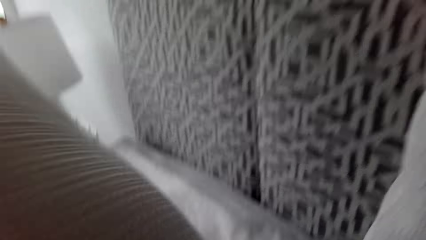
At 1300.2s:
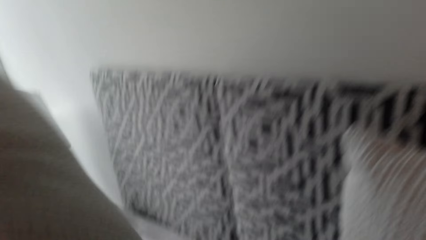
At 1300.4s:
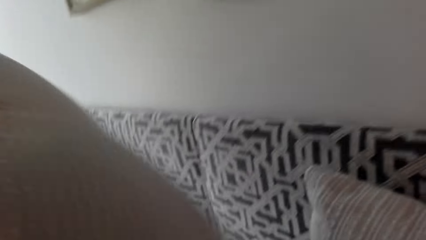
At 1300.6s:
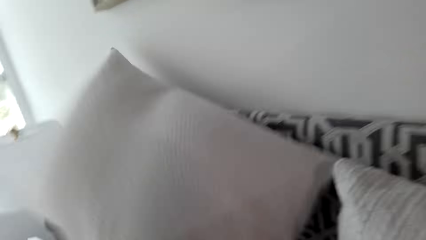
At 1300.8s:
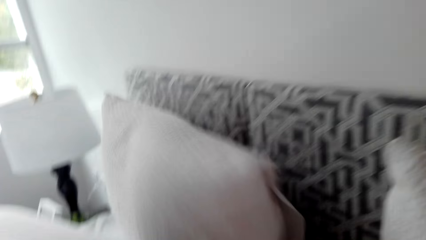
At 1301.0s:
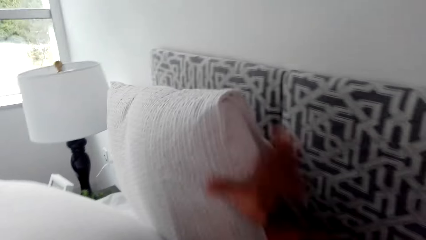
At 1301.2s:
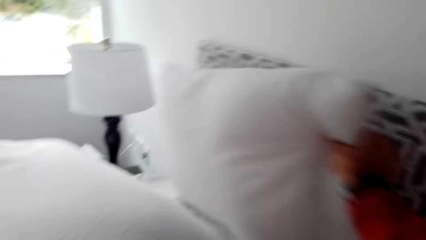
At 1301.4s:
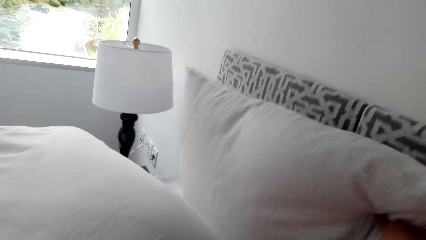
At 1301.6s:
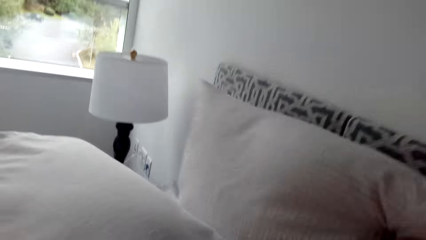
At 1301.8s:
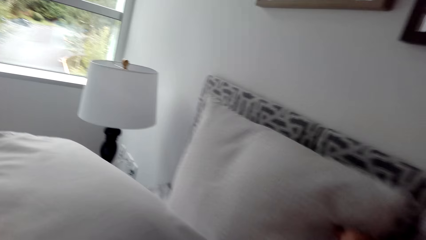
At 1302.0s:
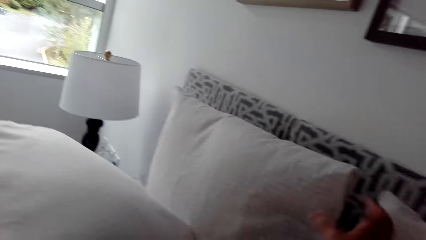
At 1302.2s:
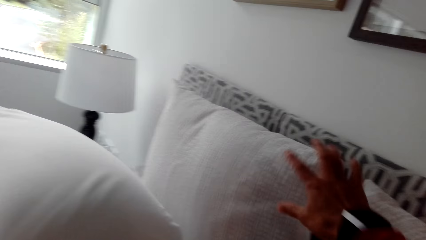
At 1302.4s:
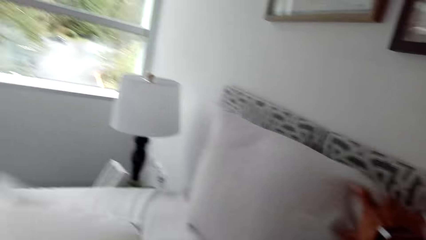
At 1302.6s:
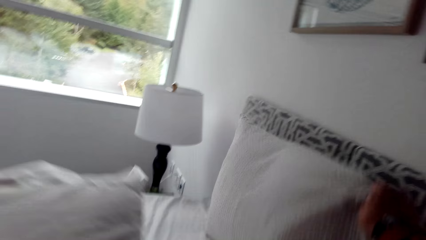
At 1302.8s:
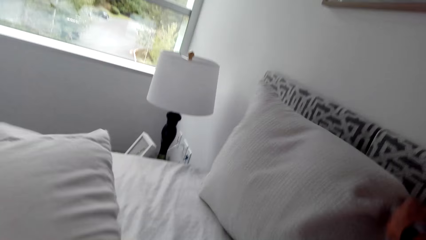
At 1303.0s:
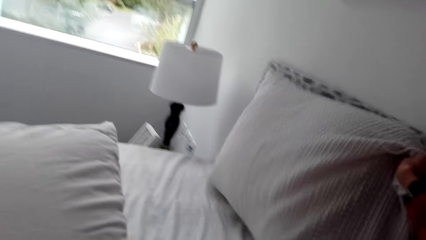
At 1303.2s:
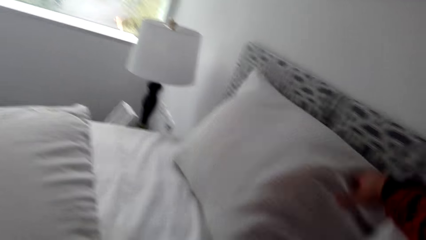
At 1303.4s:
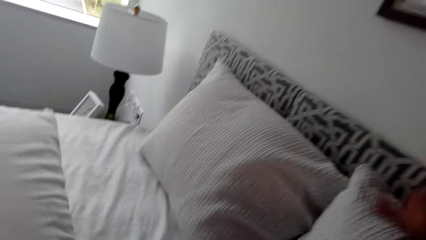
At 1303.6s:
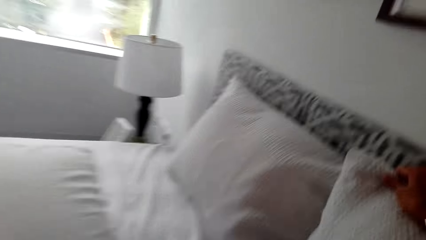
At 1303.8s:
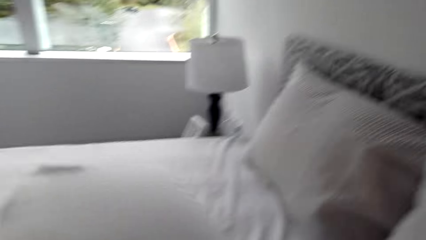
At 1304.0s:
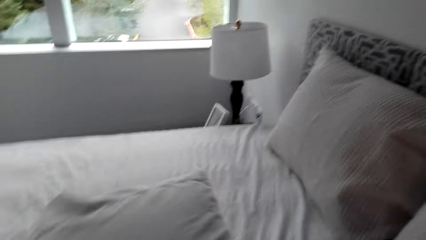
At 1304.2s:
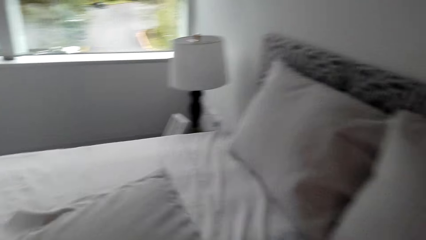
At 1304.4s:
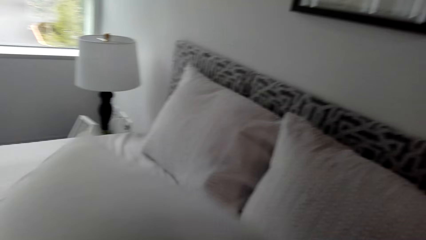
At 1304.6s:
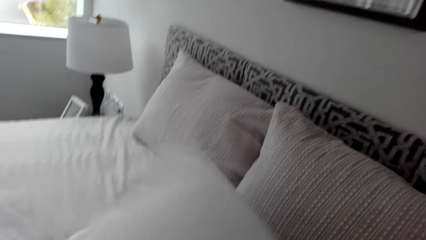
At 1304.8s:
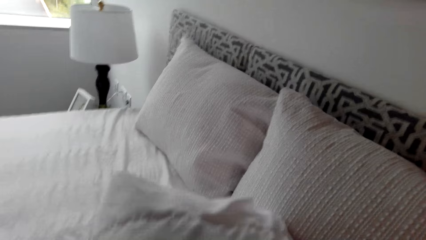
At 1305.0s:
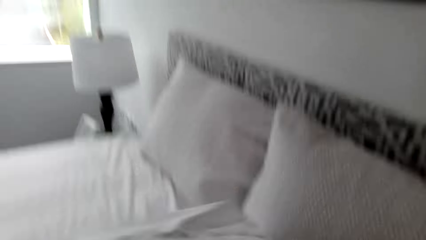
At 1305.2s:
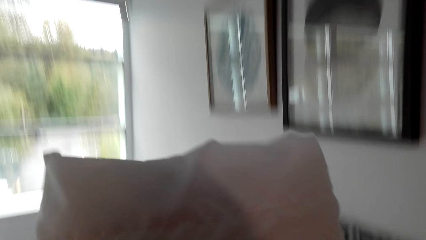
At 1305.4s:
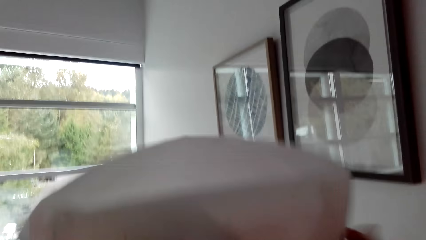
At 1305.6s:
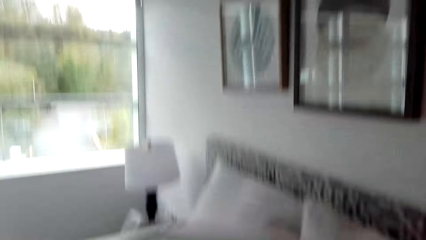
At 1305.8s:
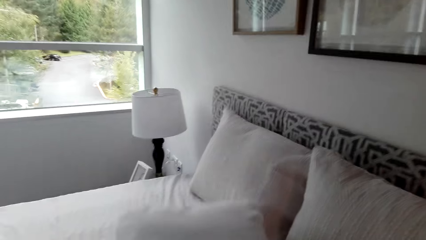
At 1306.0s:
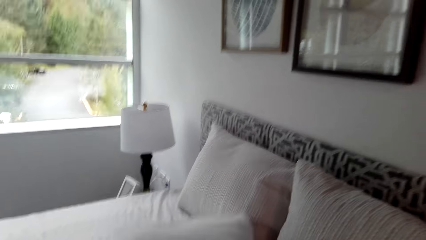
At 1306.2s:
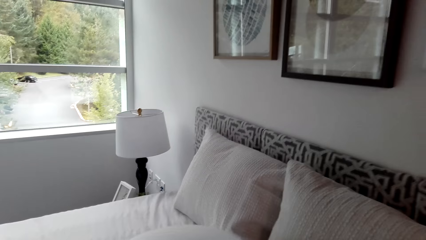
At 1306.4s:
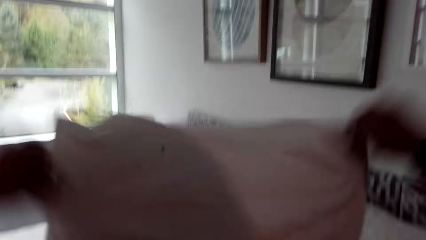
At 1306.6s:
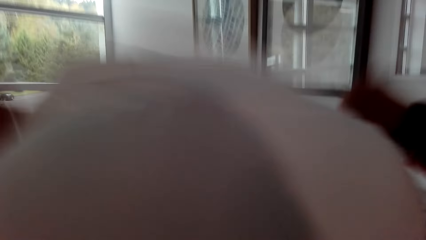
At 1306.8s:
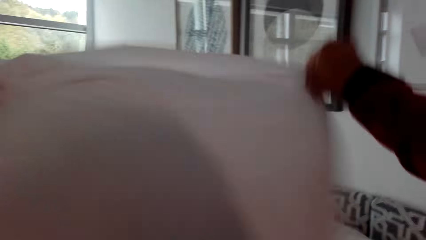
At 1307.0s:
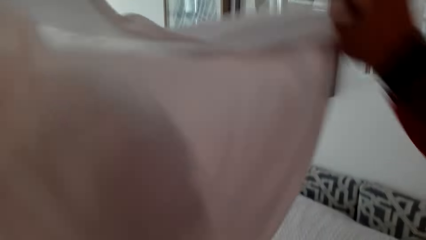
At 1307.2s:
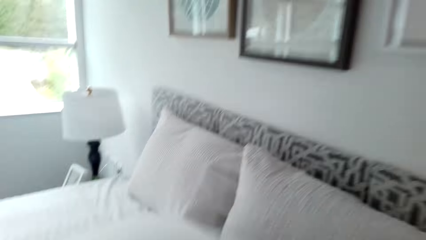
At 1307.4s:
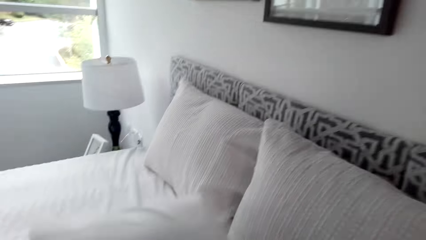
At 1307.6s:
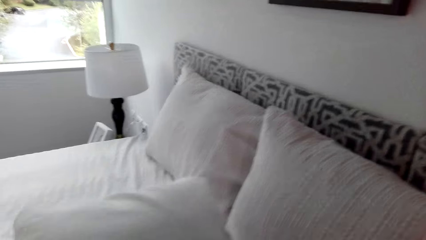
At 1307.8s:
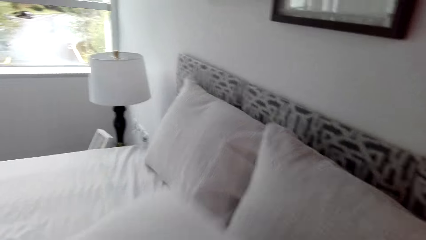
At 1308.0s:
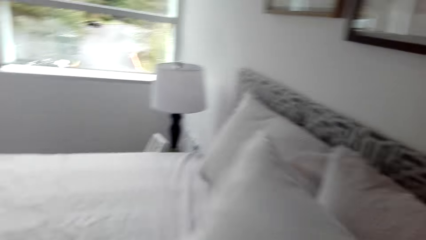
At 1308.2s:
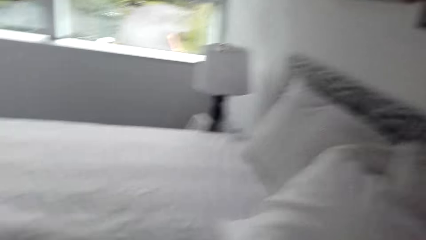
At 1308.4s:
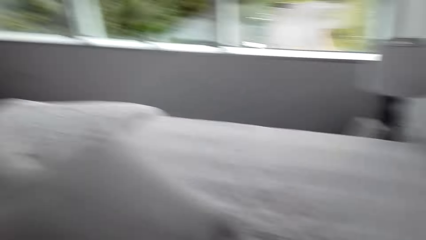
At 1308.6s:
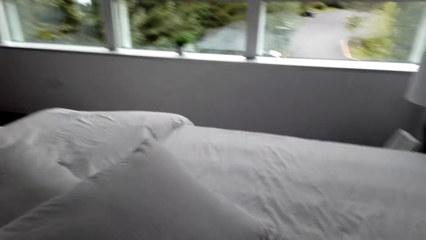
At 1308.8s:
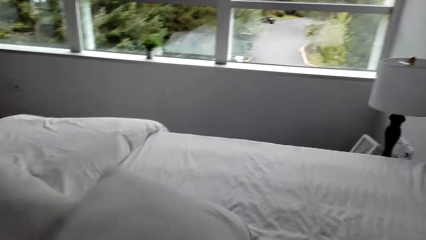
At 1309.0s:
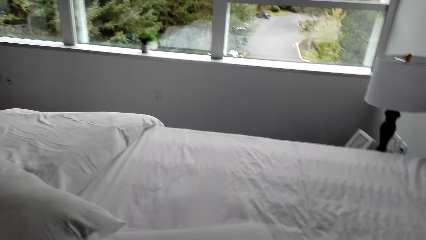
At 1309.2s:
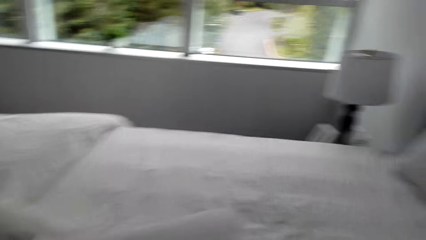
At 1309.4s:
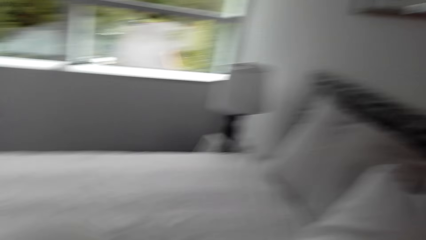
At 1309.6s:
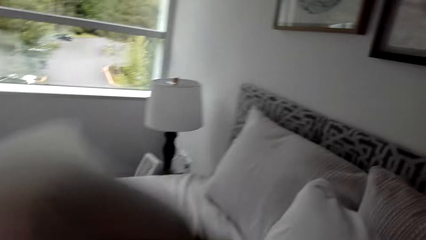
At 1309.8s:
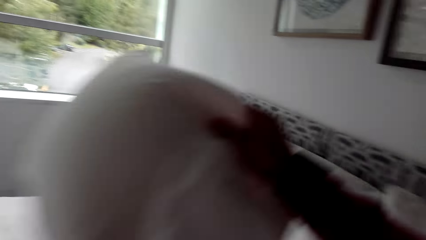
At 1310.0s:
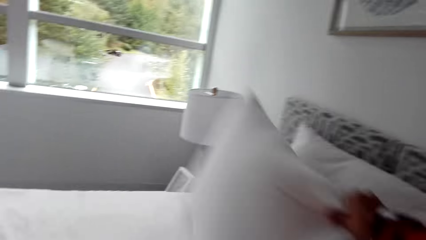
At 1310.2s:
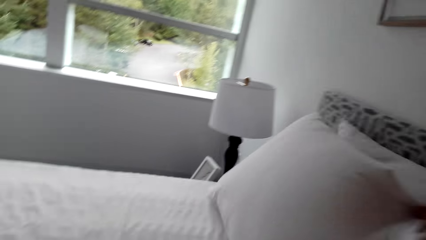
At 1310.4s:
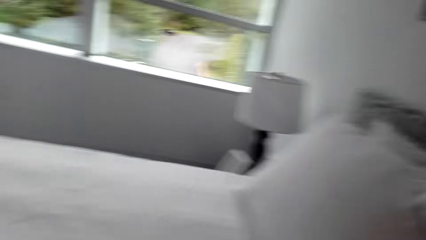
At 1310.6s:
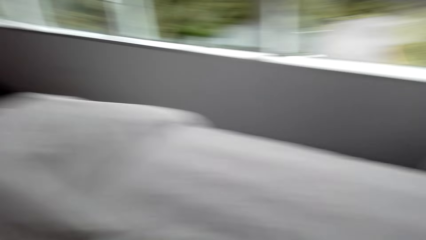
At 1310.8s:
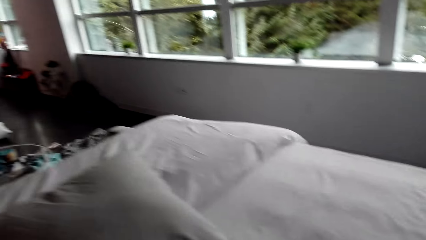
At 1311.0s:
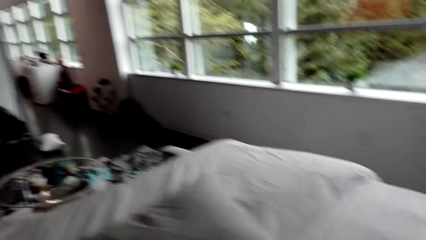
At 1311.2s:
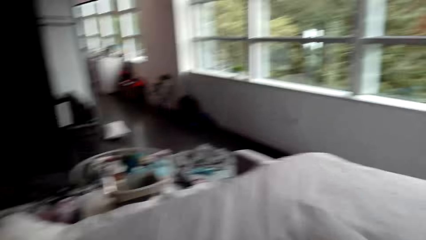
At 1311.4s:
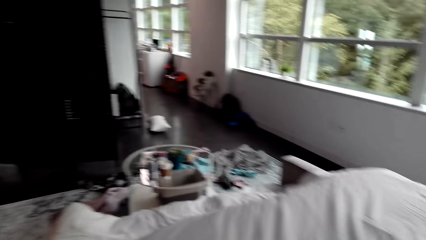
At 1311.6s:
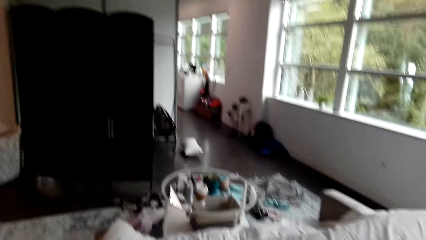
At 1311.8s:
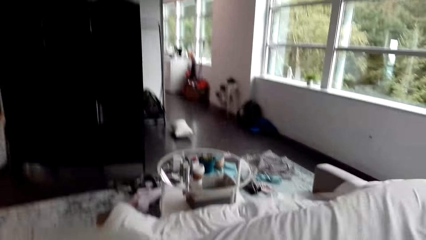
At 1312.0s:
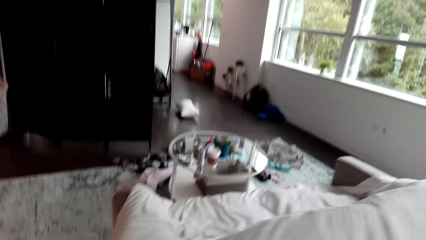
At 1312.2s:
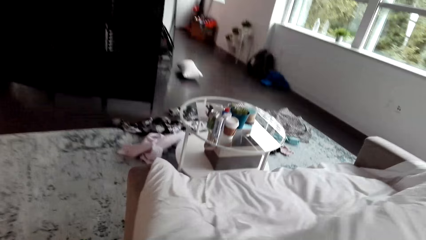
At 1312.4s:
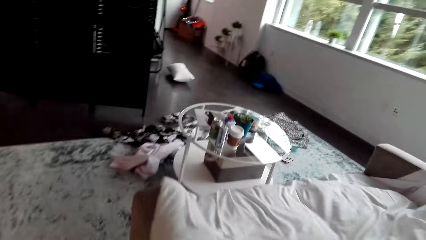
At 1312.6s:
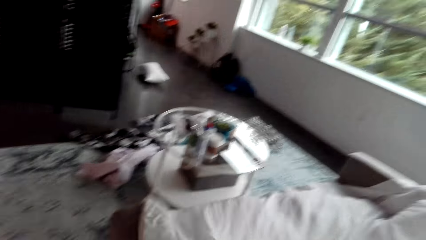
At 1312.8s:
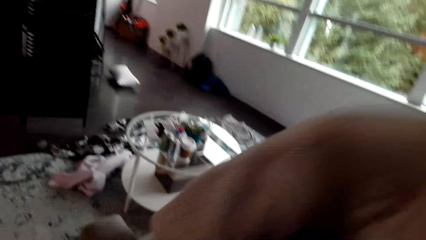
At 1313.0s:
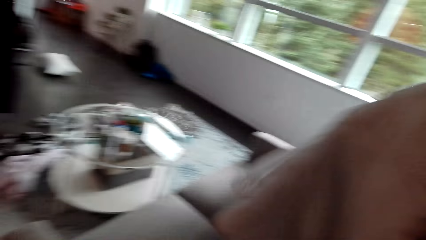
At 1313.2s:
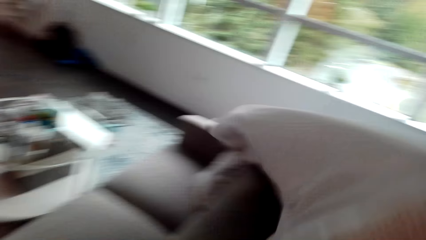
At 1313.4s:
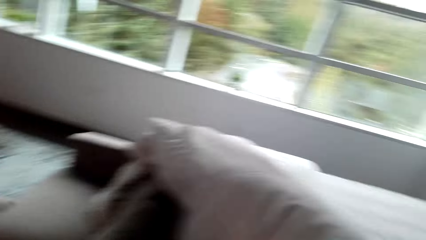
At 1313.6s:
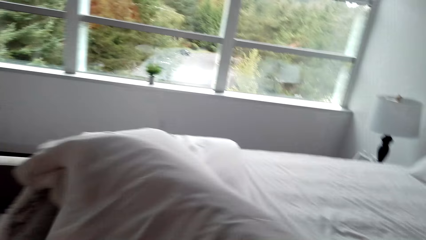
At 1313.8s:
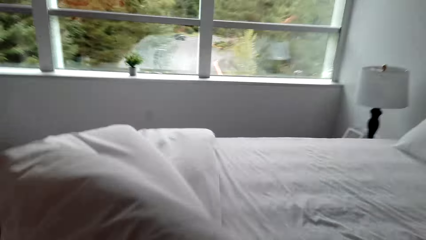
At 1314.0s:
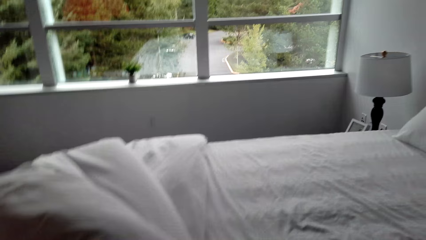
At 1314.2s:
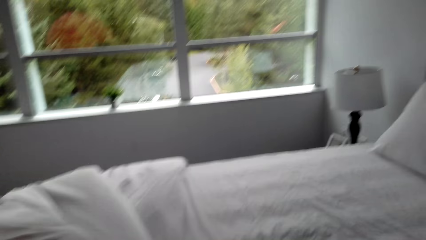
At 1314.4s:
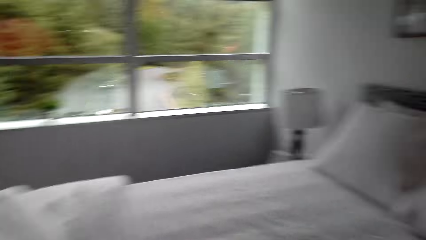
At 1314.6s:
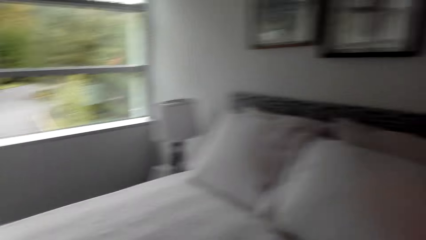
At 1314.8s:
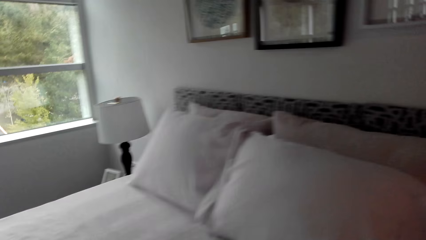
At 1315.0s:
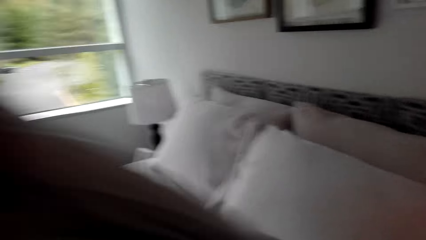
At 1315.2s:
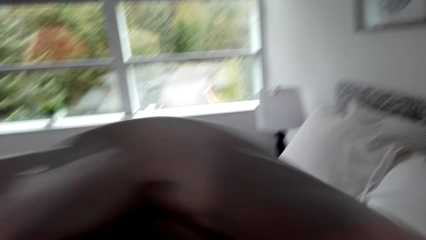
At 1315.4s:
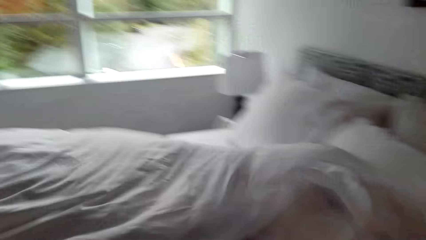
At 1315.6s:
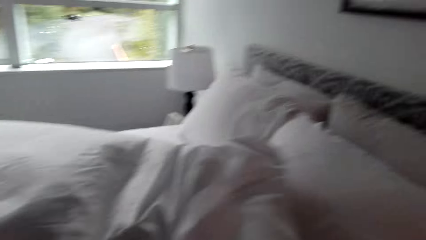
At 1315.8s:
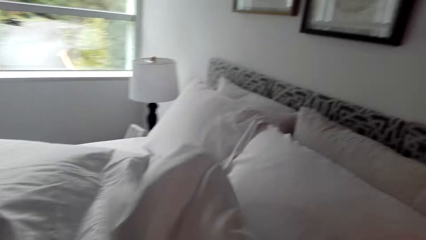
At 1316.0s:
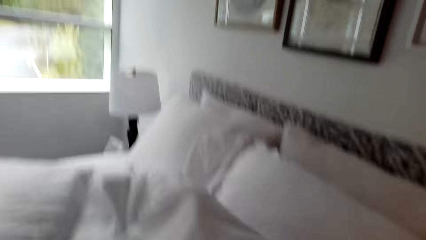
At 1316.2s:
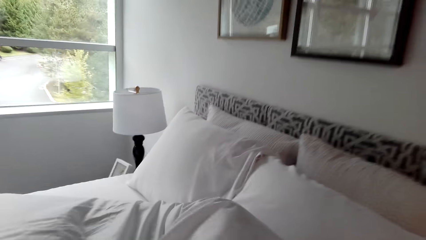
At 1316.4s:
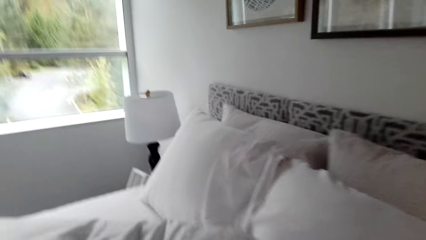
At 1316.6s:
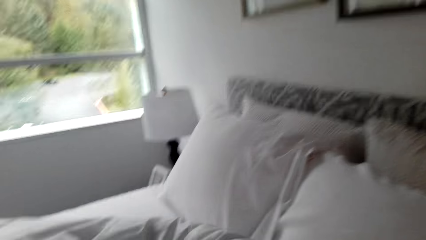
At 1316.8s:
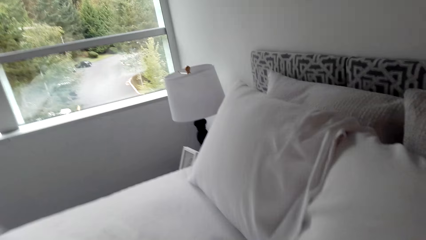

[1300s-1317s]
The camera wearer places a cushion on the bed. They place another cushion on the bed. They arrange pillows on the bed. They raise a cushion and return the cushion to the bed. They make the bed.
